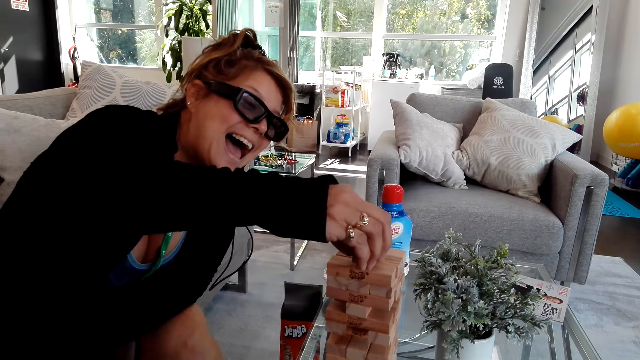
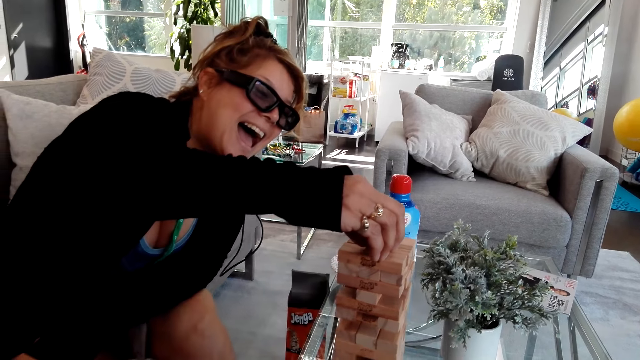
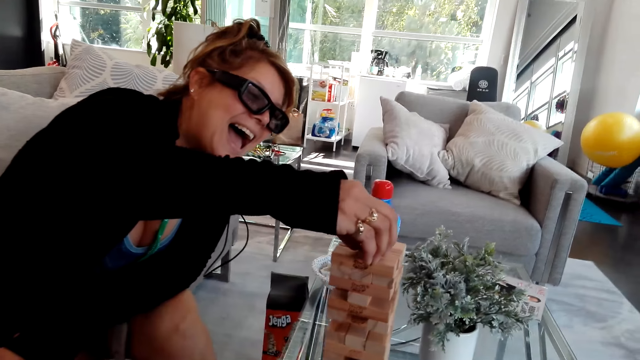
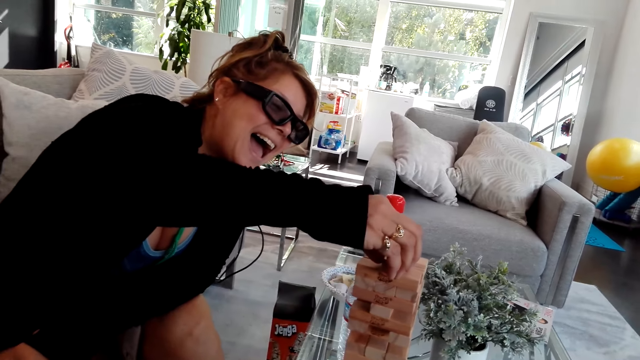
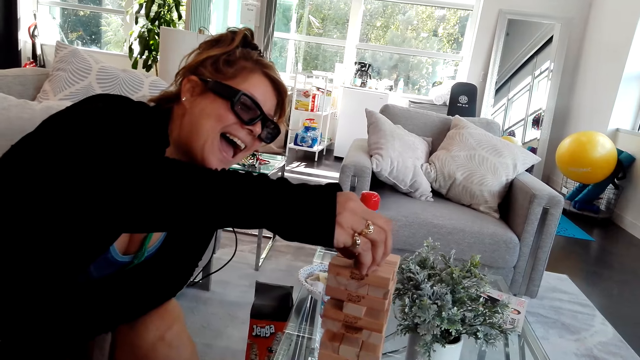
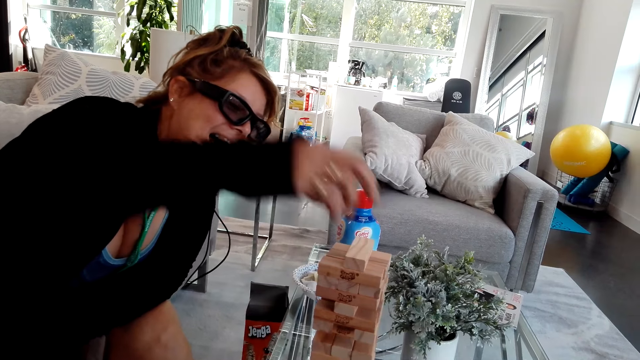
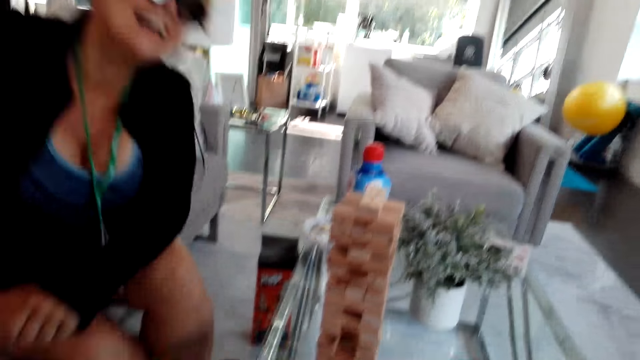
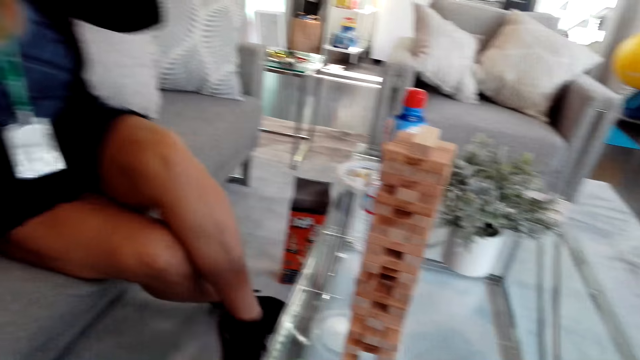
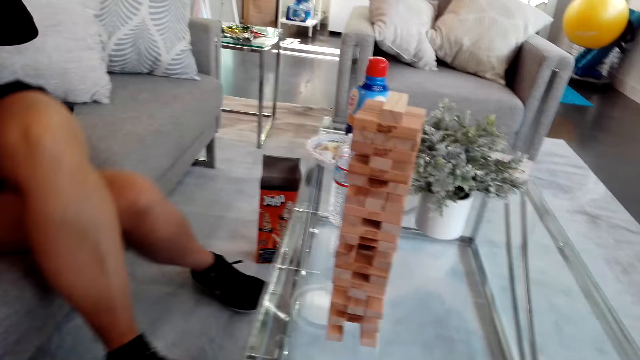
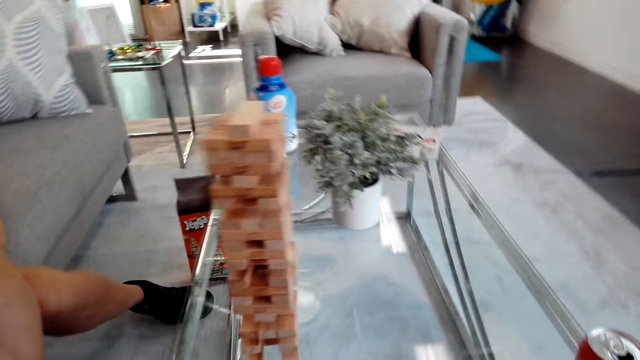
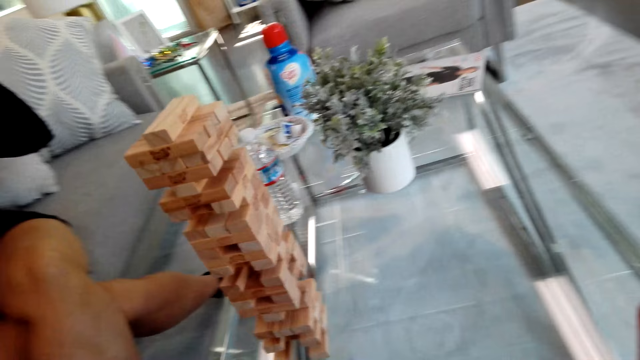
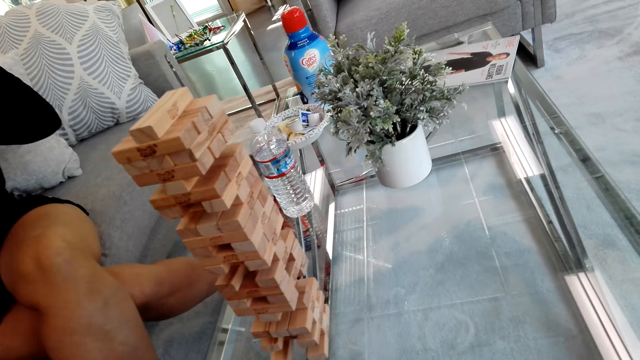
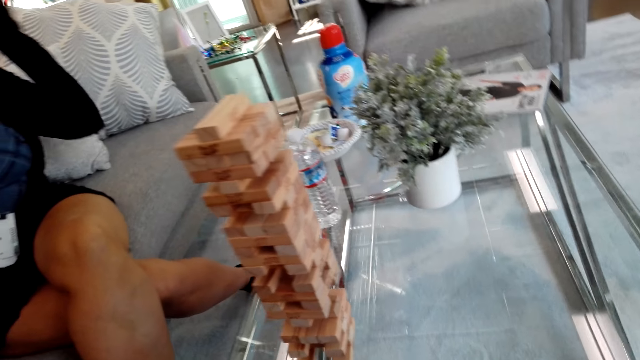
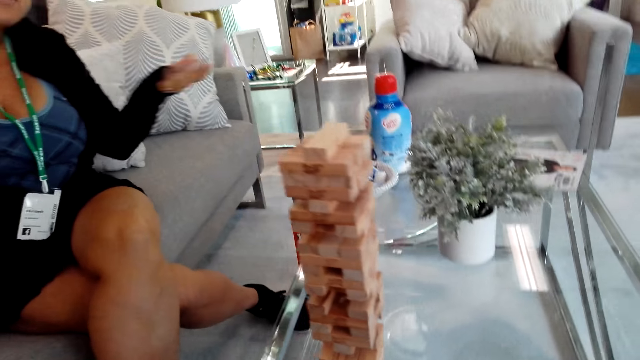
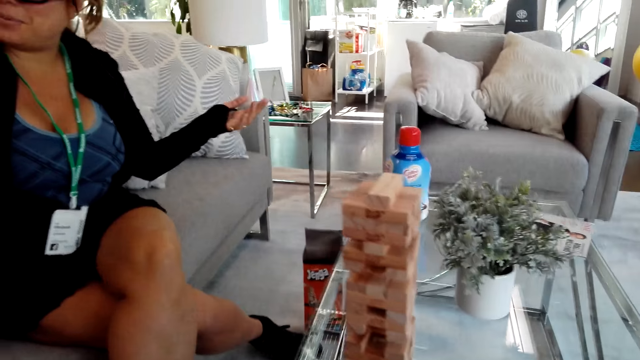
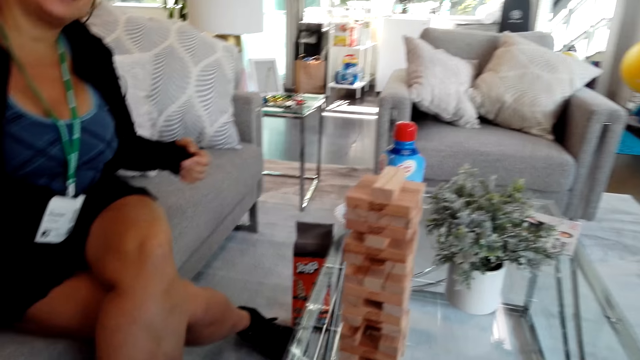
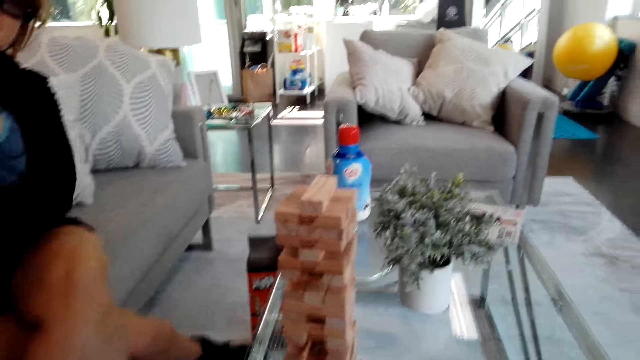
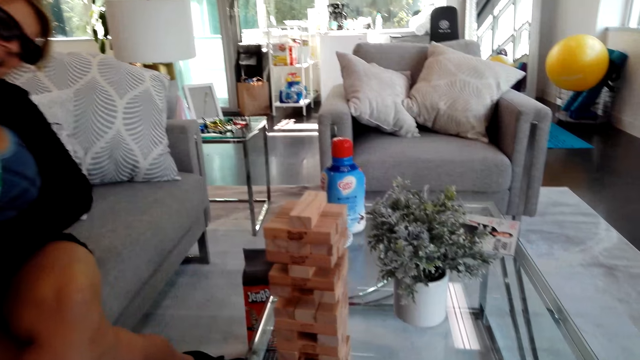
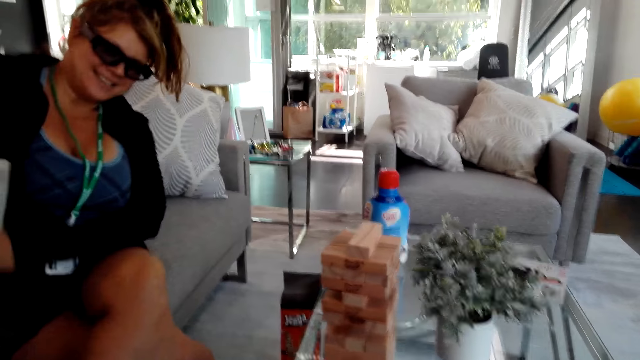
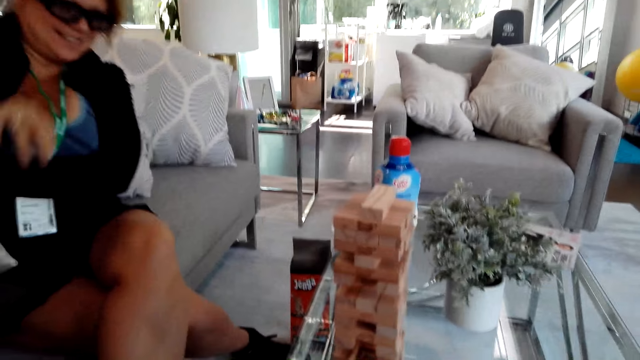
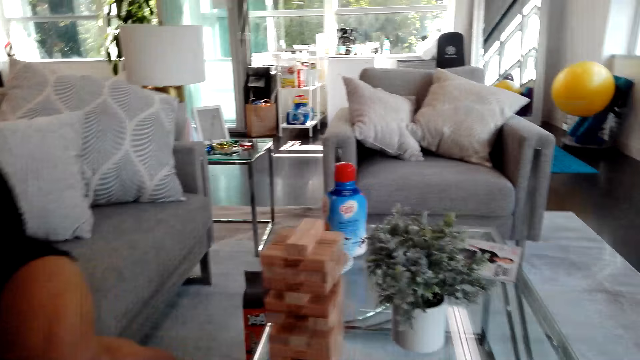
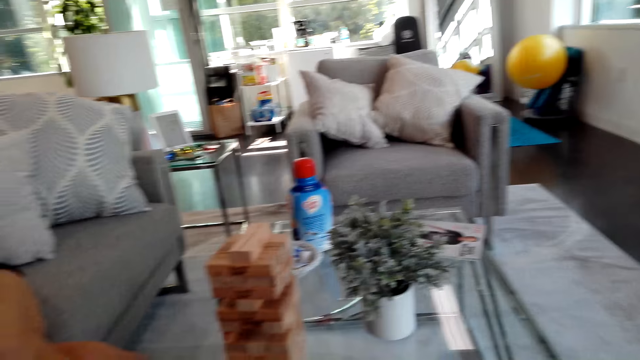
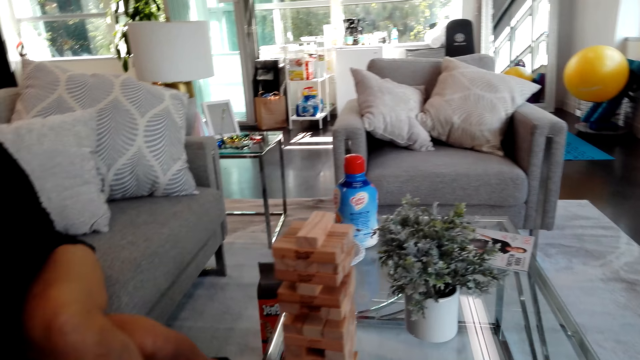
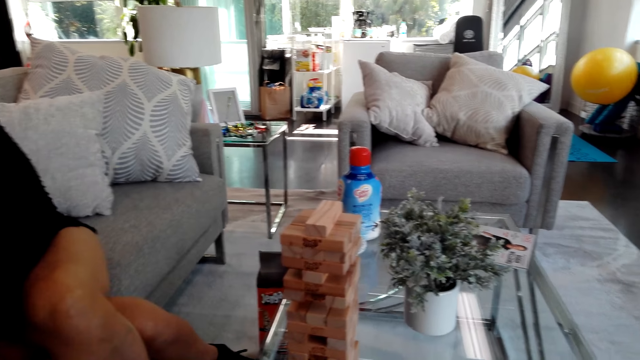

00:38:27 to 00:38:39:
A woman places the block on the block stand. The camera wearer talks to the woman. The woman plays the tumbling tower. The camera wearer talks to the woman.

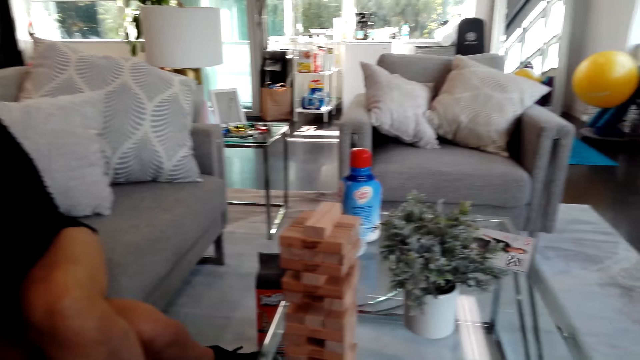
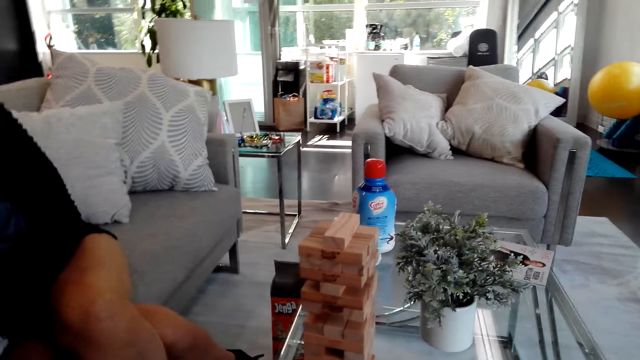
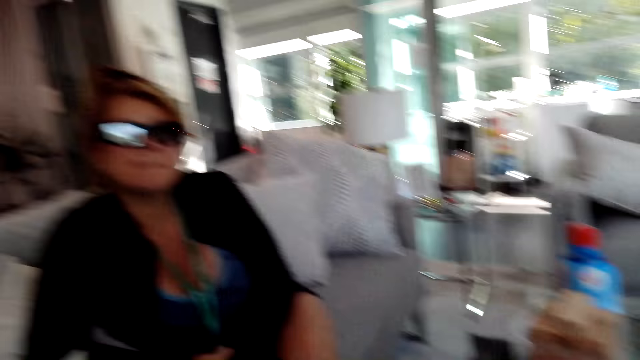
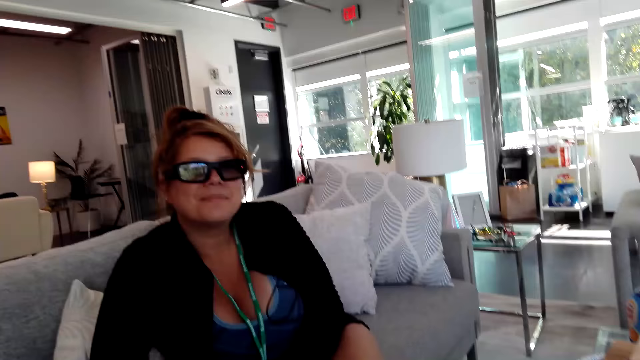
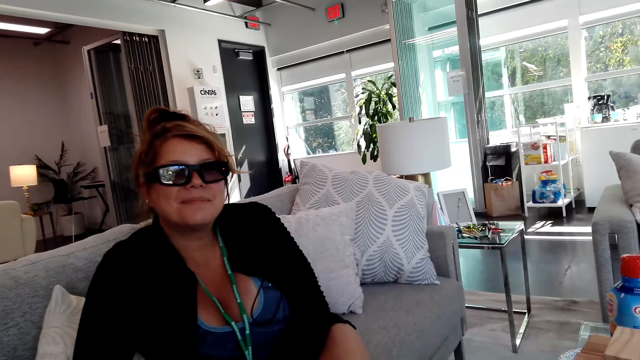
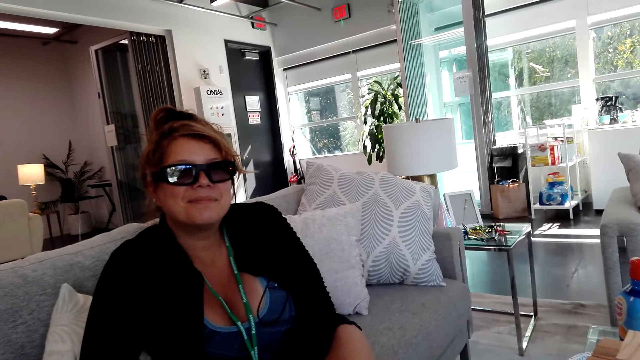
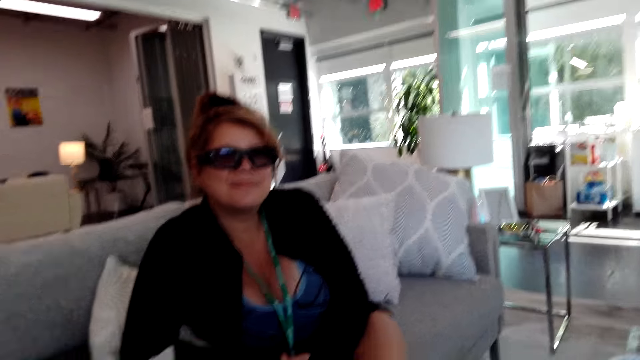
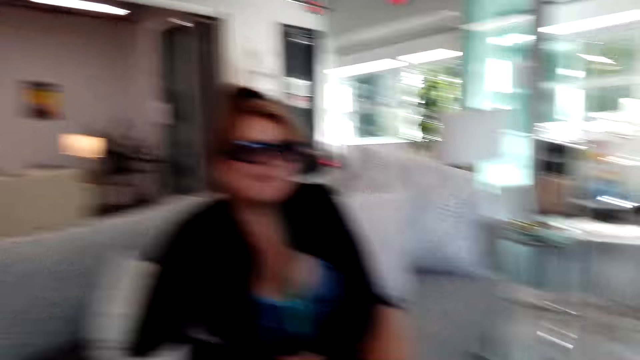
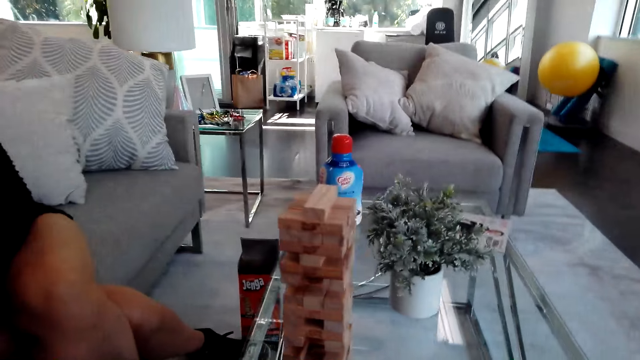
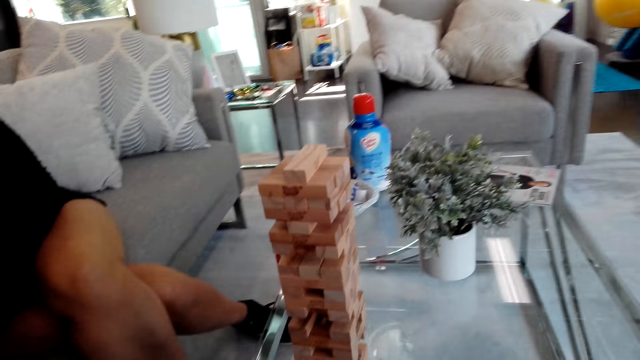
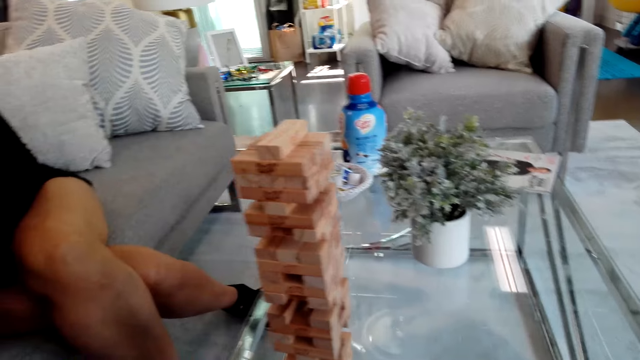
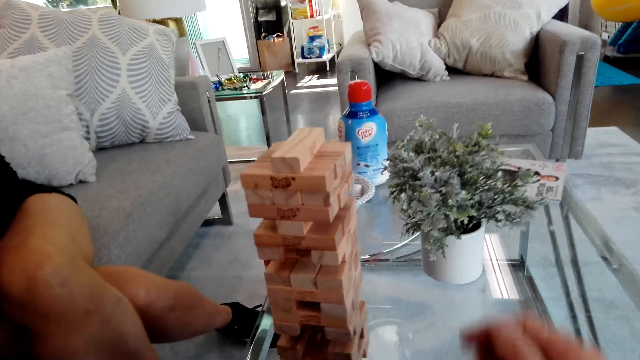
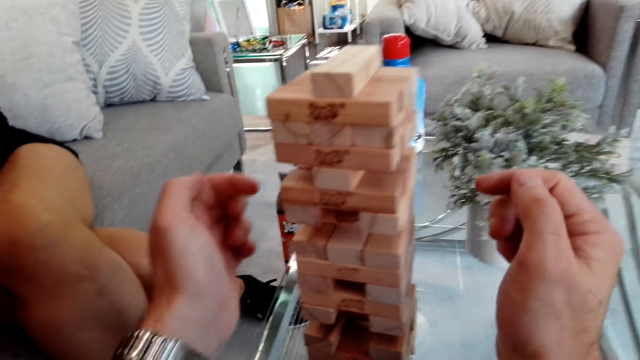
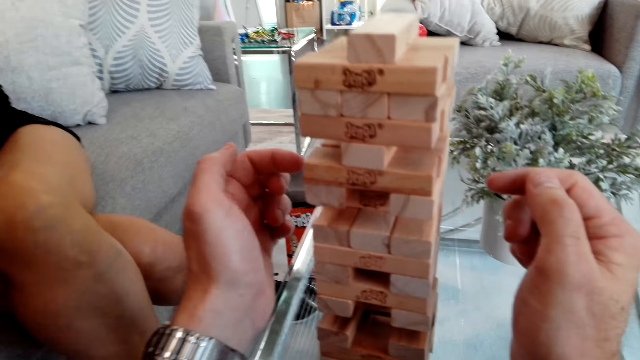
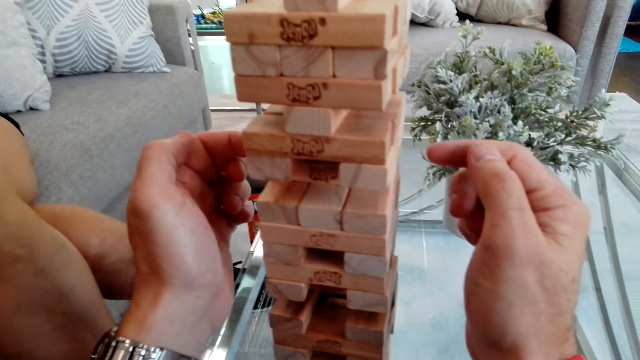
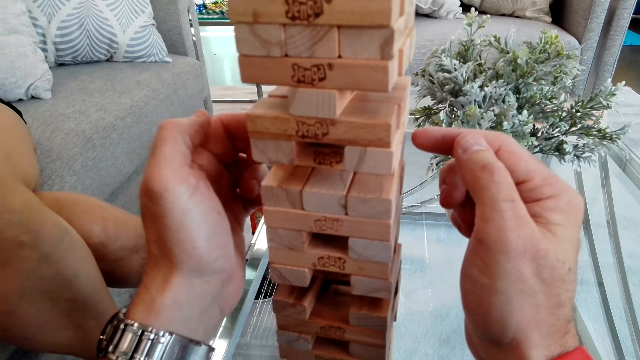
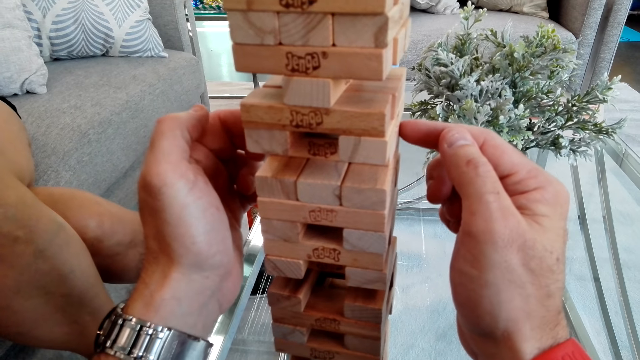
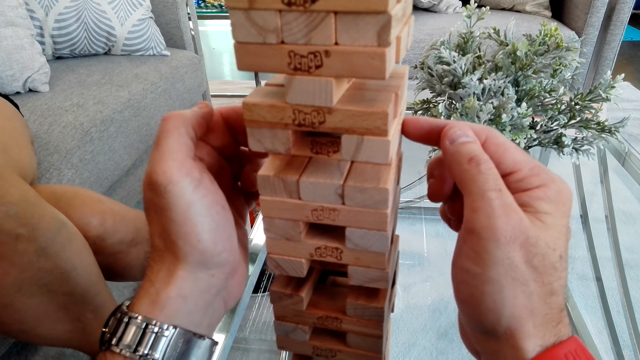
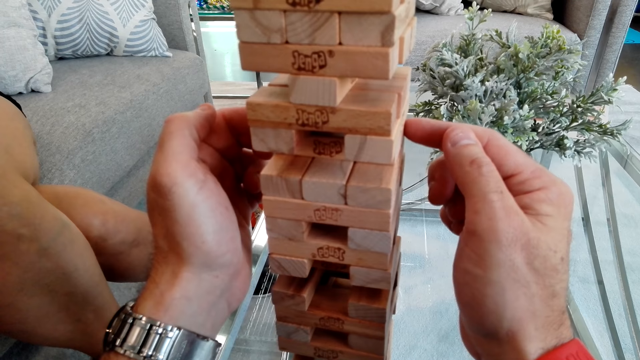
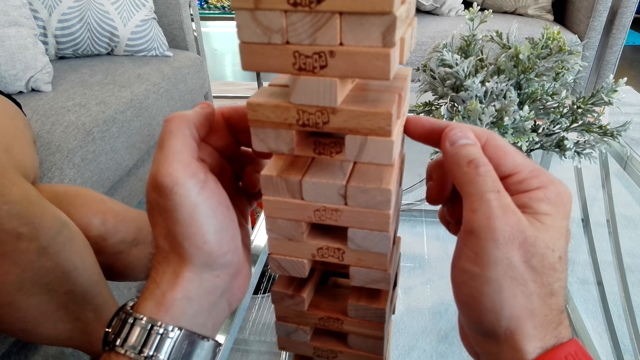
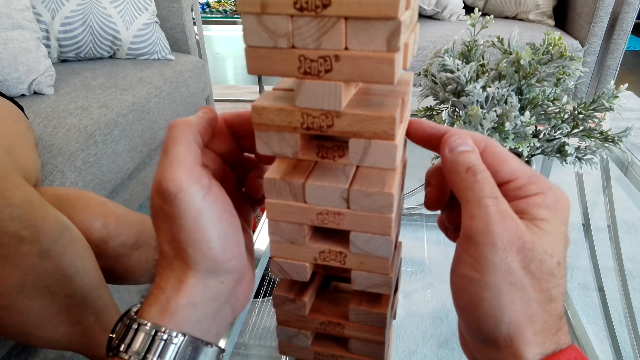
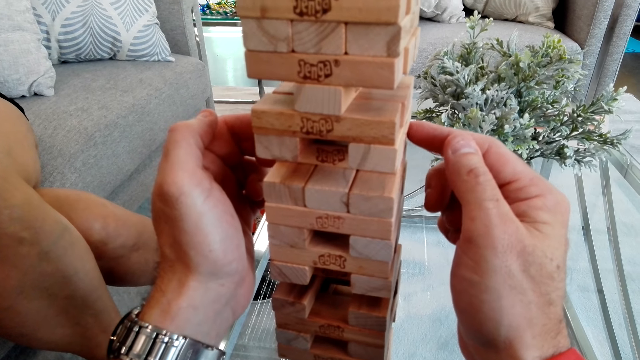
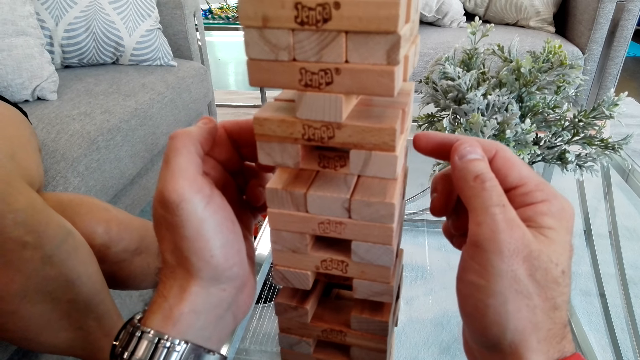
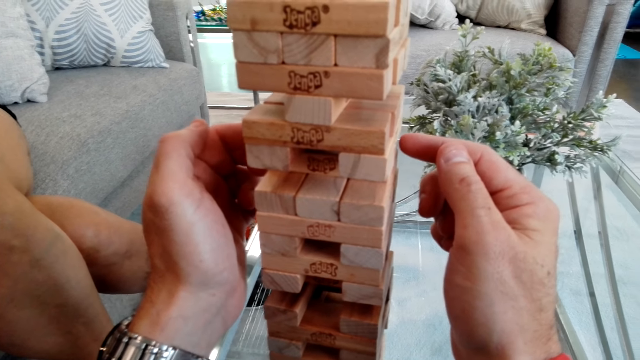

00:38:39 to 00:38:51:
The camera wearer converses with a woman. They pick a block from the block stand. They play the tumbling tower.
